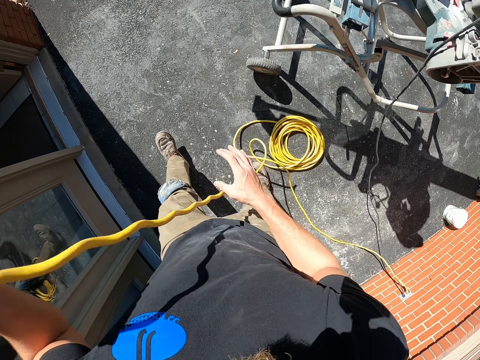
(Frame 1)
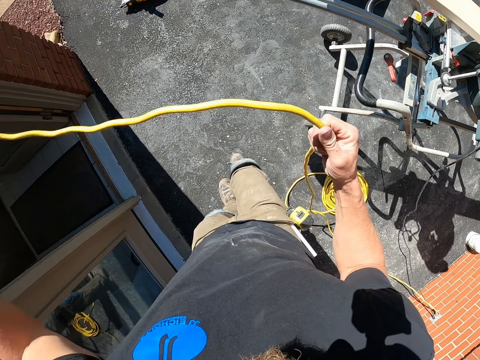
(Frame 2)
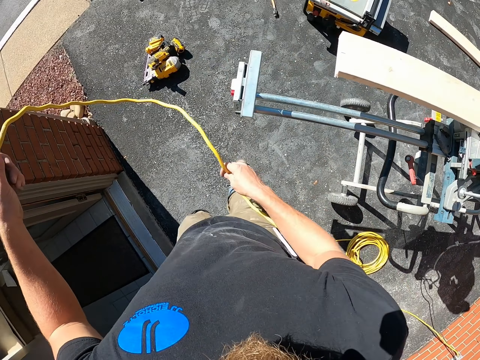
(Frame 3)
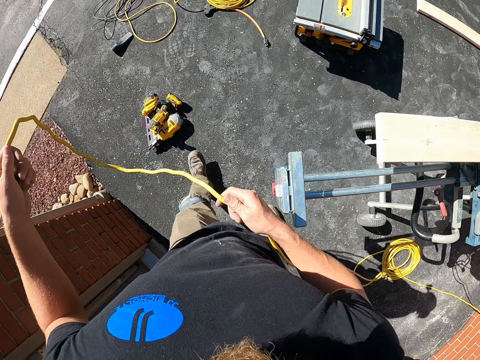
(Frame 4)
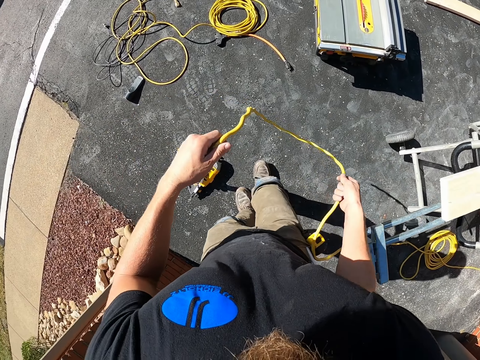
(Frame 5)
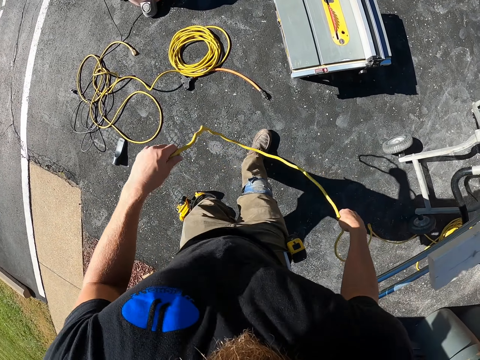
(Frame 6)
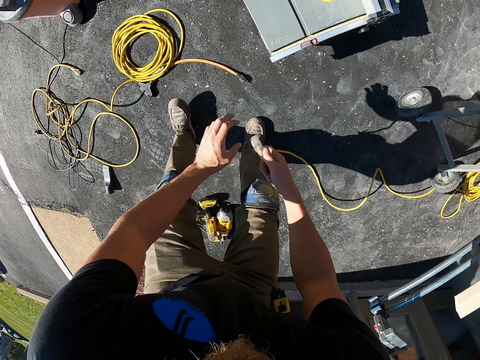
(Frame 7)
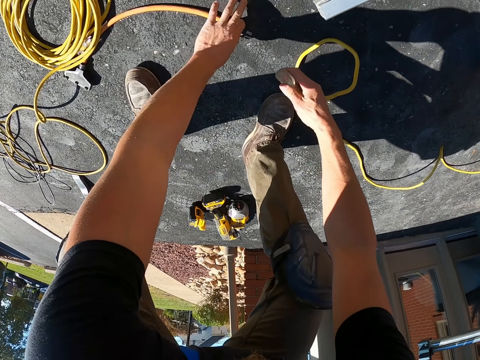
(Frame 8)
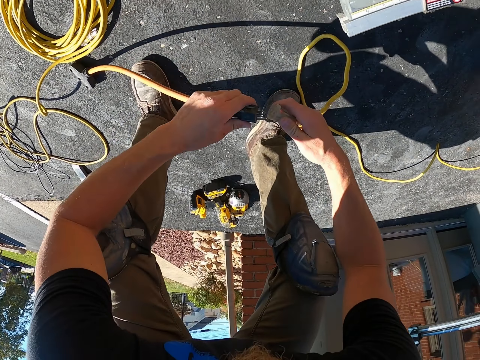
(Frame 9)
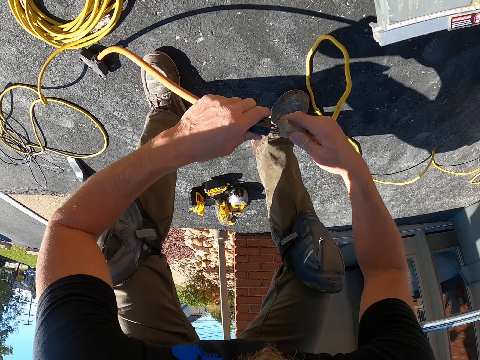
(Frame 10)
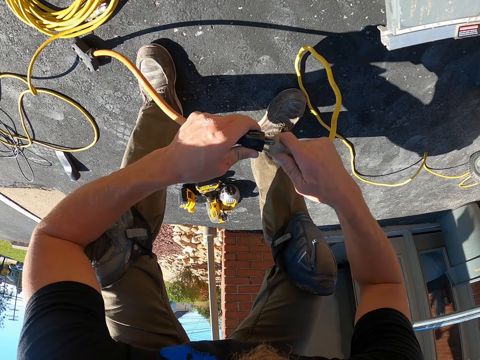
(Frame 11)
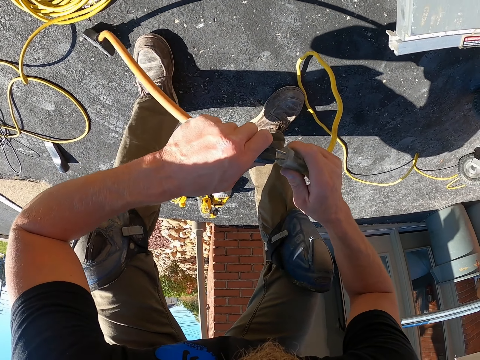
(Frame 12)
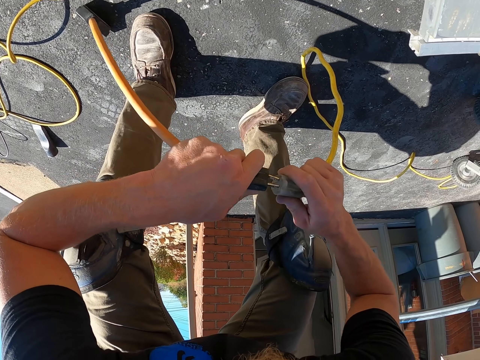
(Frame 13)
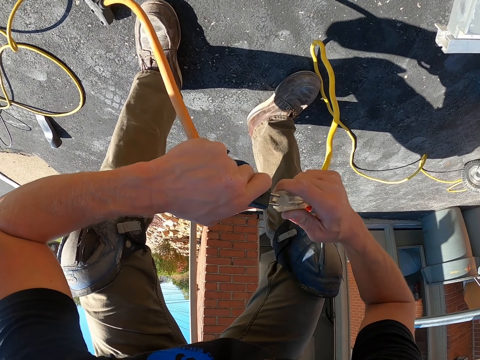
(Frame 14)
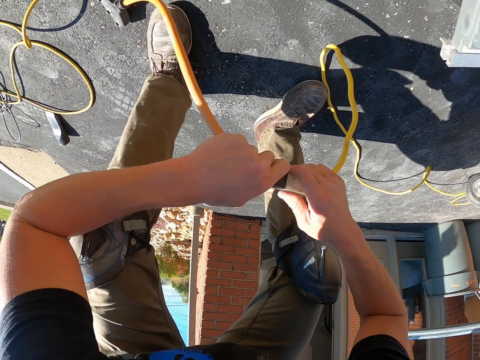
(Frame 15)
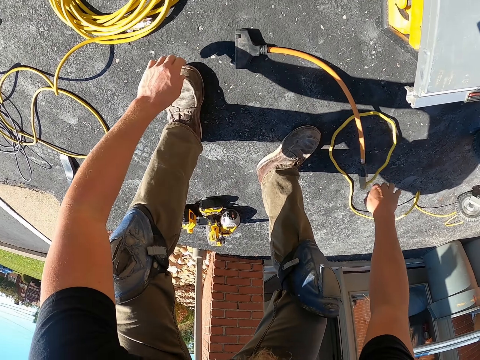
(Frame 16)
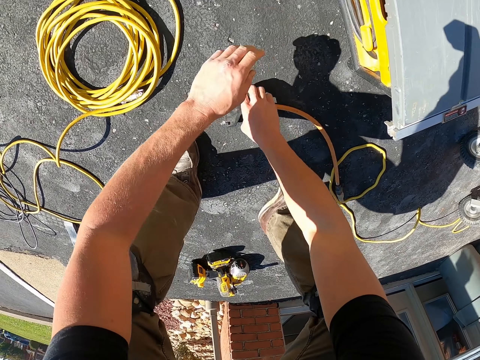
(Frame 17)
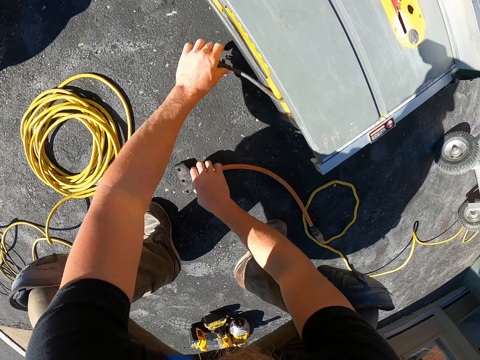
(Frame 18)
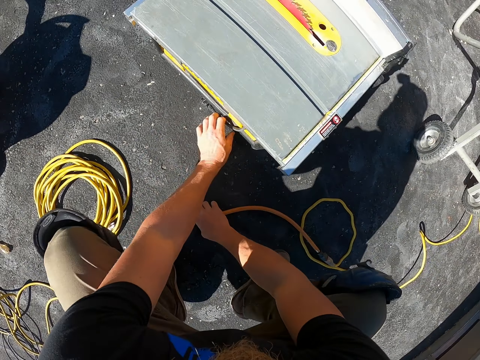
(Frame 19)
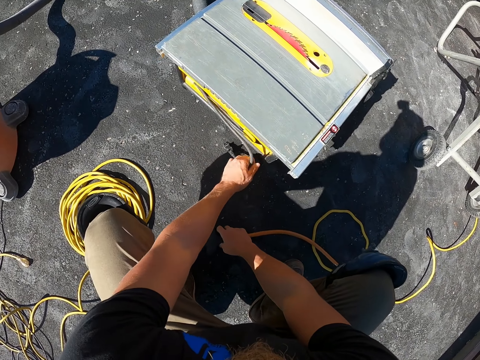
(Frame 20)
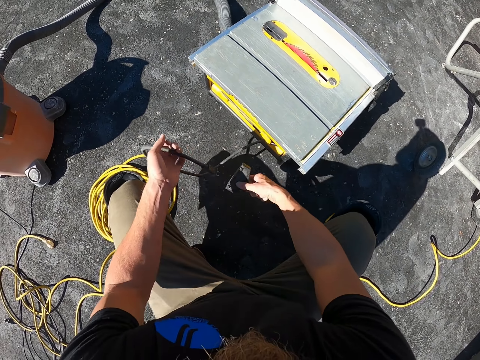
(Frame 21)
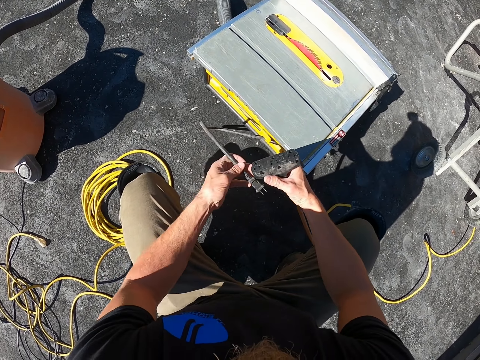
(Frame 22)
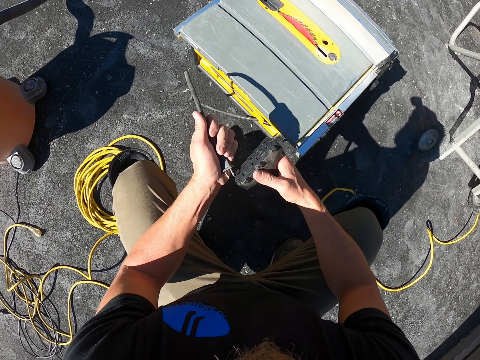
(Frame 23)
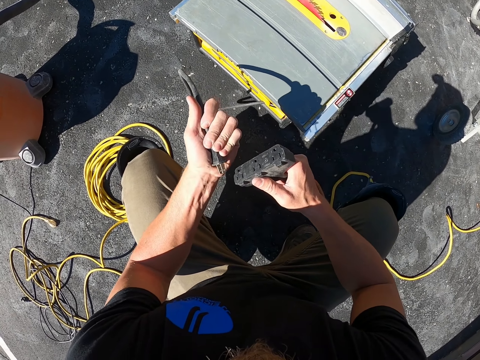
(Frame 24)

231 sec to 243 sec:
The camera wearer puts the pipe down. They untangle the cable. They pull the pipe. They hold the pipe. They connect the cable with another cable. They fix the pipe. They pick the cable from the wood cutter machine. They hold the wire cable.

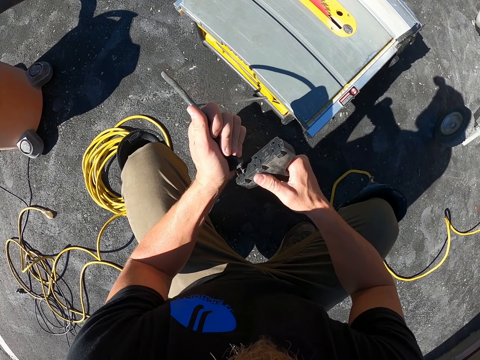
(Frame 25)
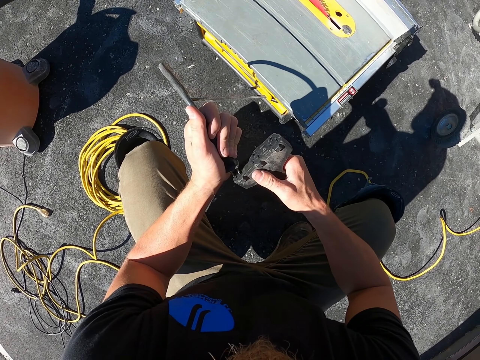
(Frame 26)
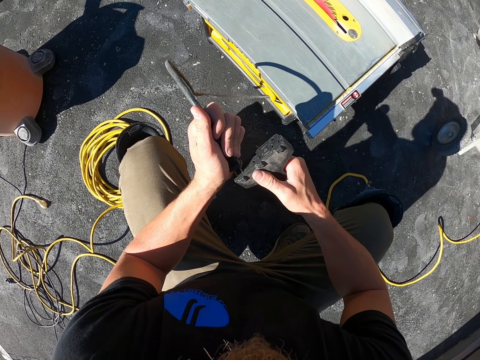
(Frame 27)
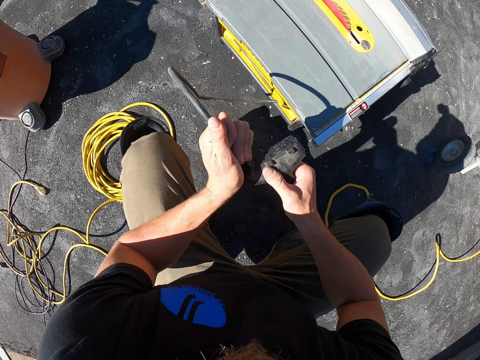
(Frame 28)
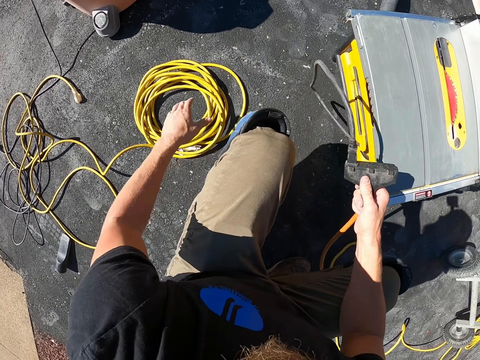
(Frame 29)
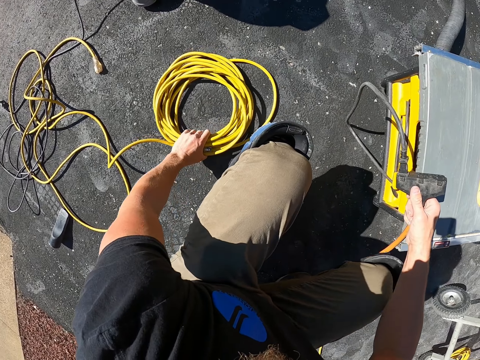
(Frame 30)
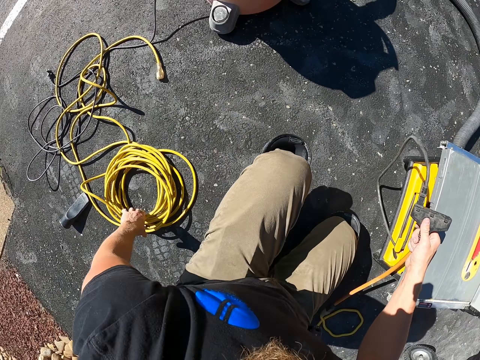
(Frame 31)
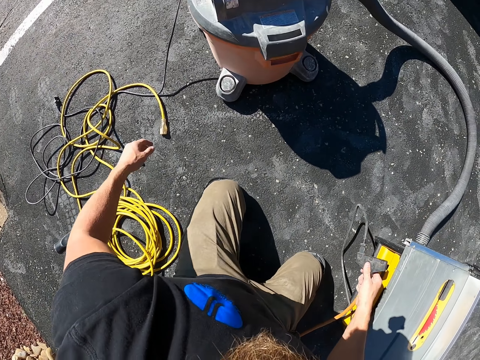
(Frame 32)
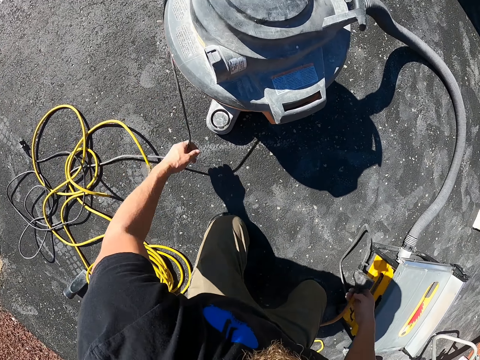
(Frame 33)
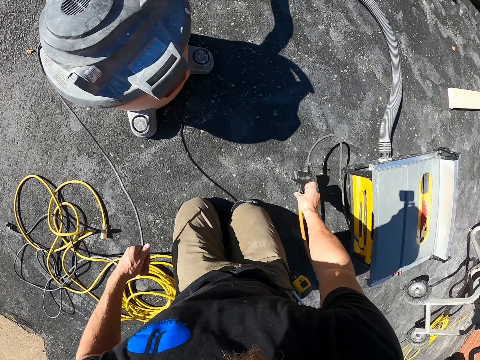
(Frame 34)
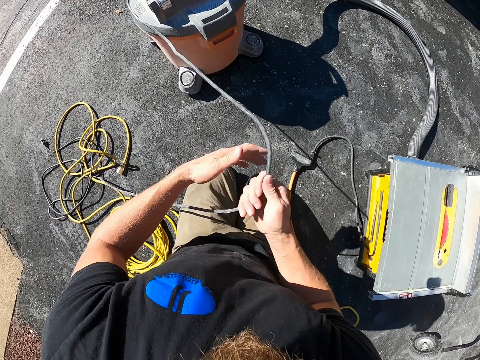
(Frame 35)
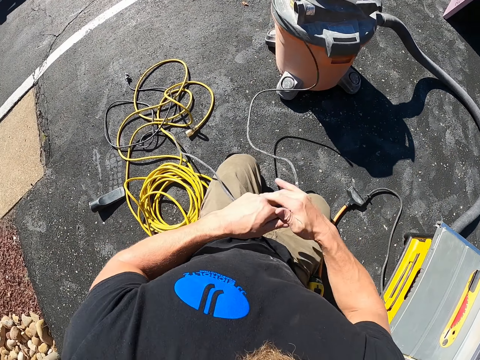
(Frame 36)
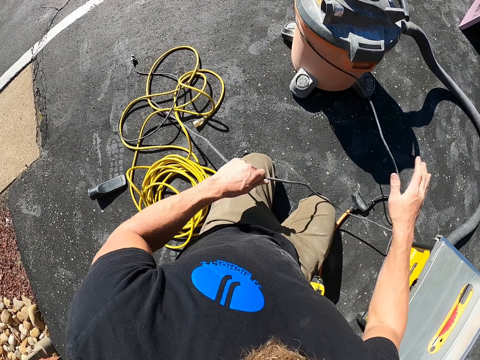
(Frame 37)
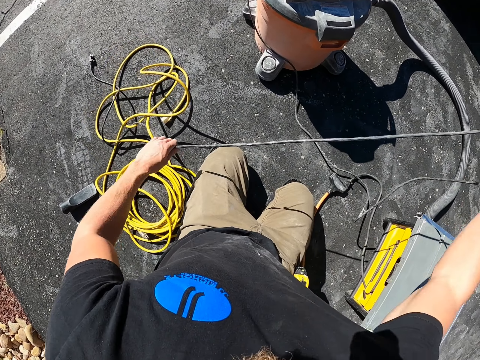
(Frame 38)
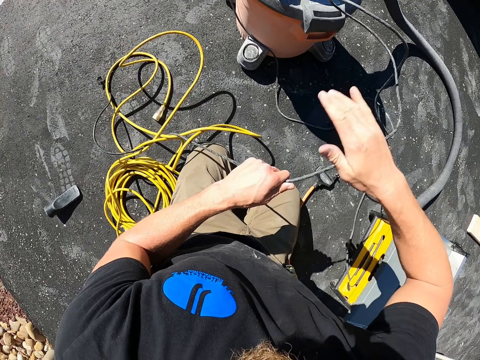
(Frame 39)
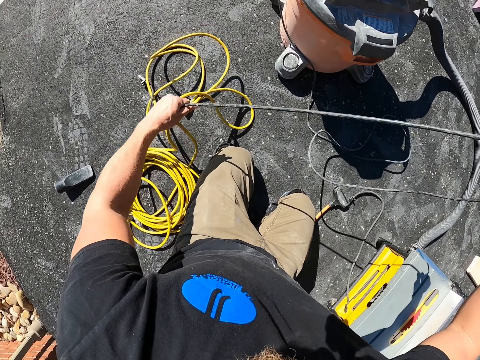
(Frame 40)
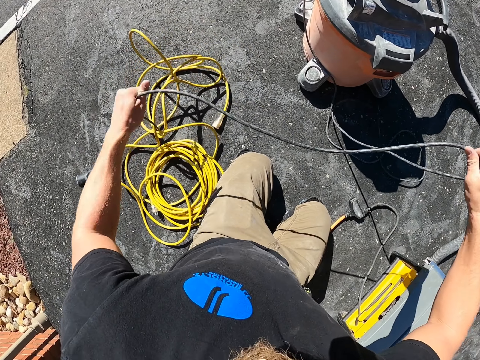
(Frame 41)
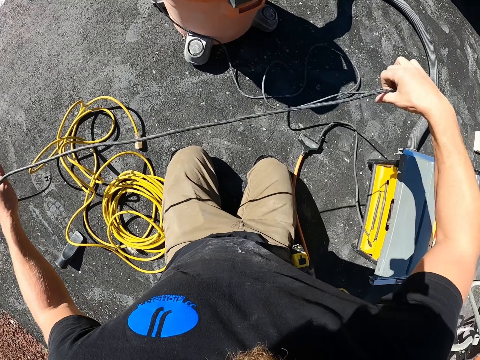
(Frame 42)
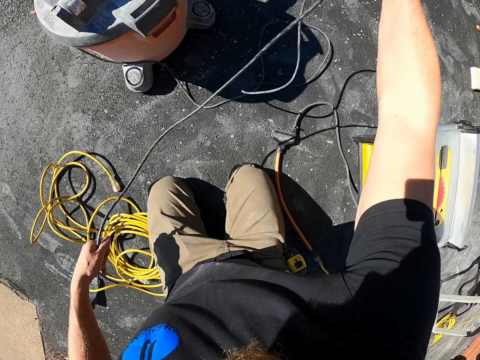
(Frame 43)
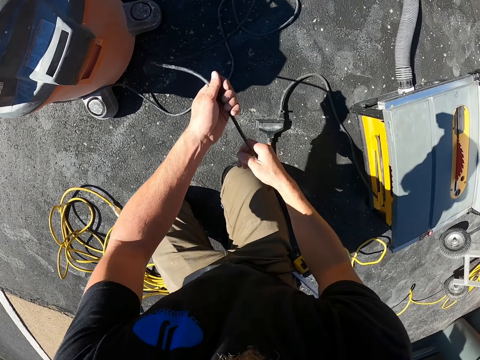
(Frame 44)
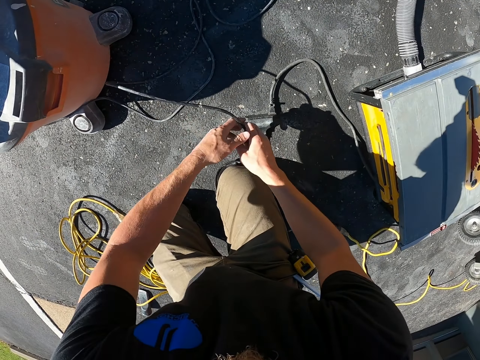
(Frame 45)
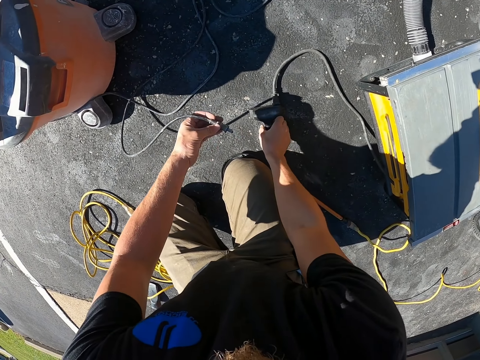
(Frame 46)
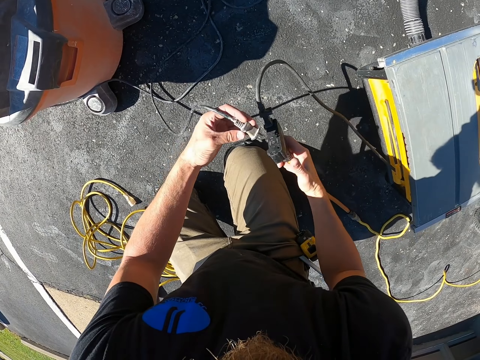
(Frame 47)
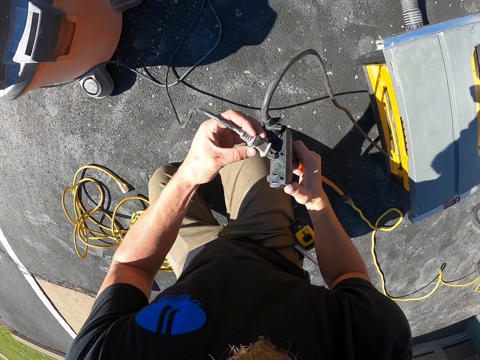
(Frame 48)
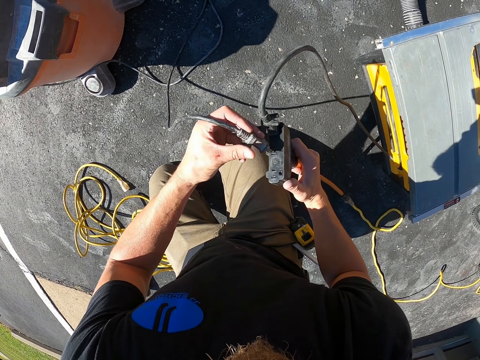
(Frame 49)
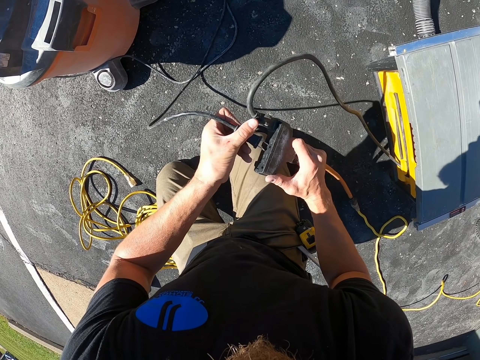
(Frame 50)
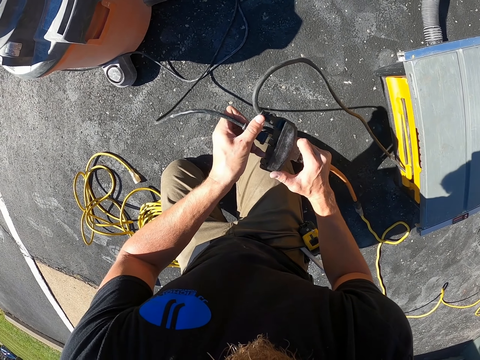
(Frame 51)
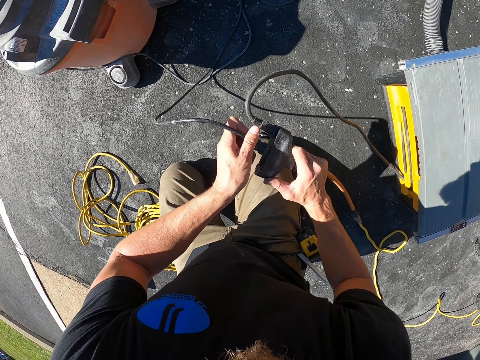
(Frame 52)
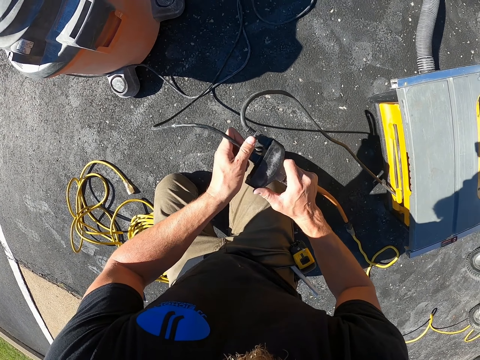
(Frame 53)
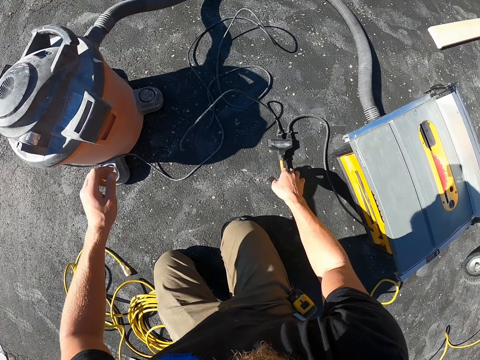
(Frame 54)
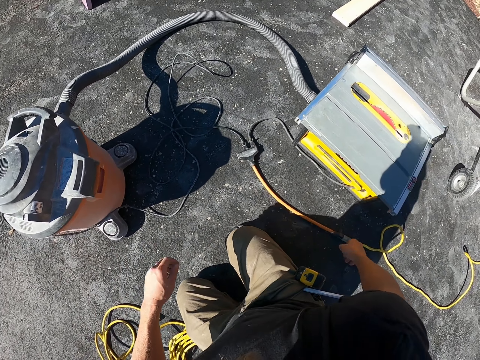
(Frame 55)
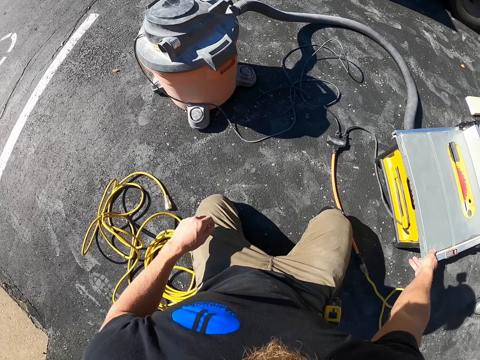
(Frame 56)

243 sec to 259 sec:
The camera wearer plugs the cable into the extension or socket. They move the pipe. They move the cable aside. They pick the cable from the ground. They hold the vacuum wire. They pull the wire. They hold the socket. They fix the vacuum wire on the socket. They put the socket down.
